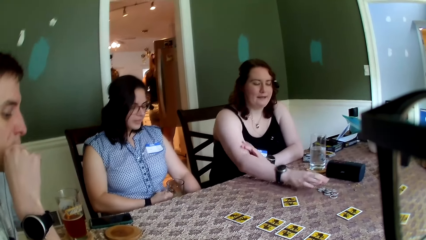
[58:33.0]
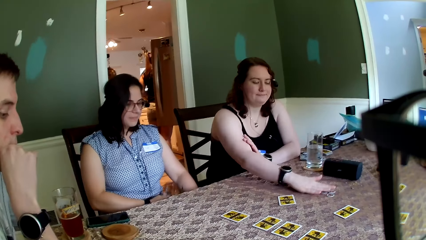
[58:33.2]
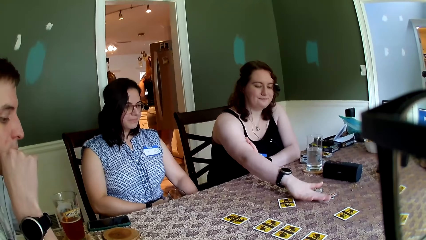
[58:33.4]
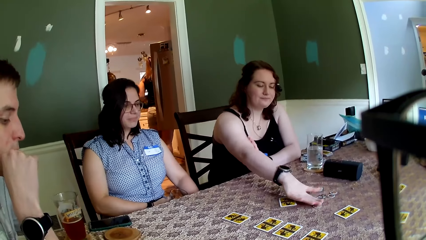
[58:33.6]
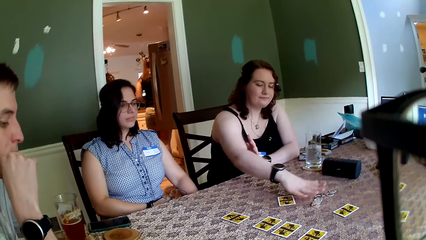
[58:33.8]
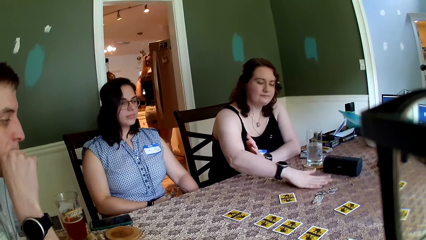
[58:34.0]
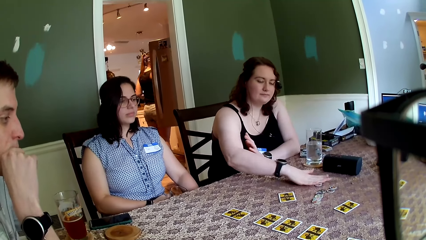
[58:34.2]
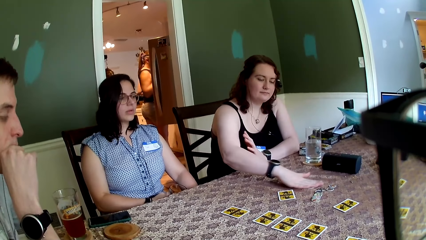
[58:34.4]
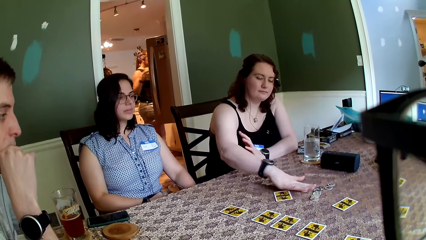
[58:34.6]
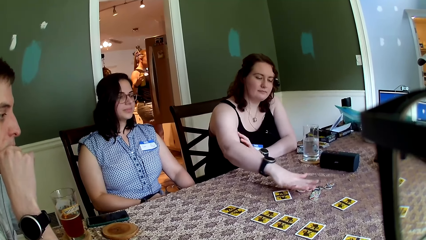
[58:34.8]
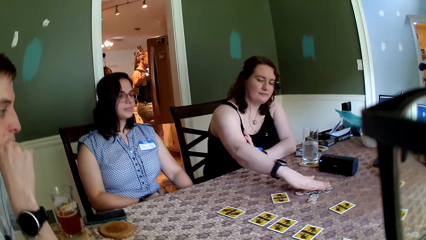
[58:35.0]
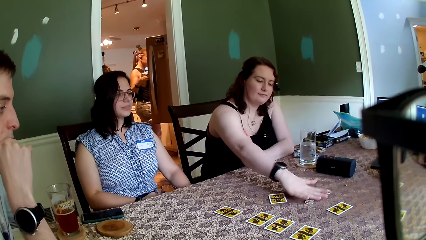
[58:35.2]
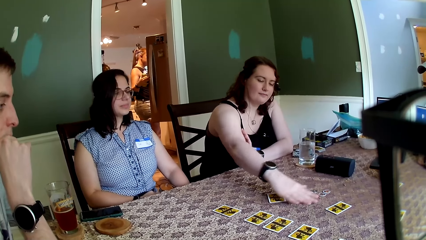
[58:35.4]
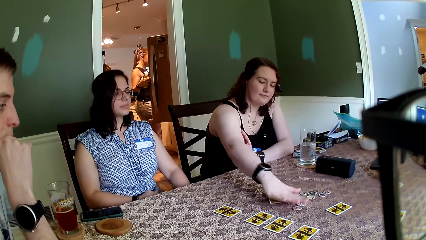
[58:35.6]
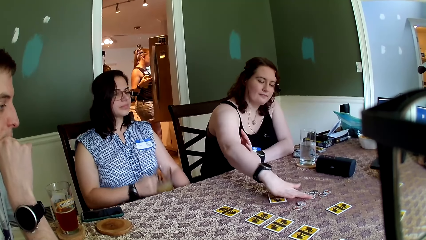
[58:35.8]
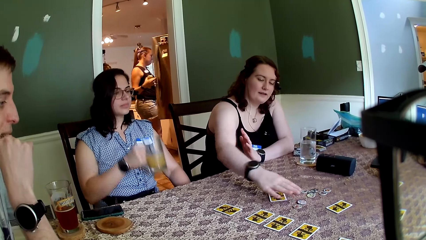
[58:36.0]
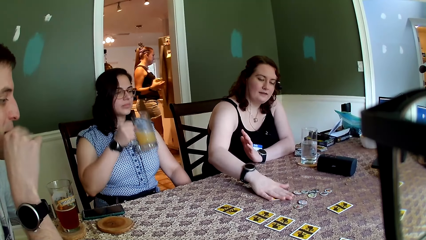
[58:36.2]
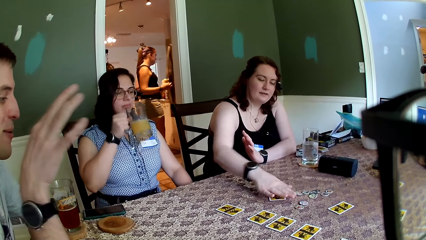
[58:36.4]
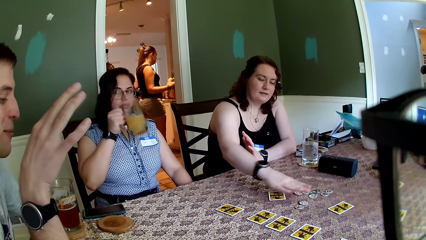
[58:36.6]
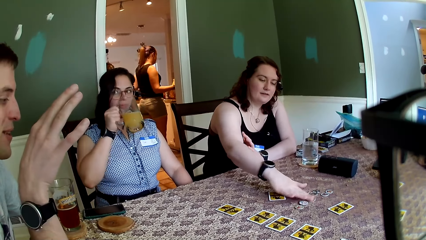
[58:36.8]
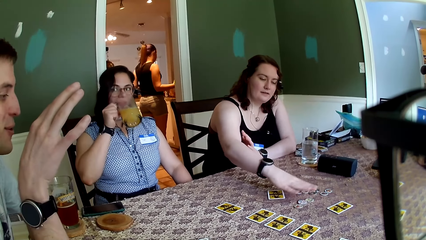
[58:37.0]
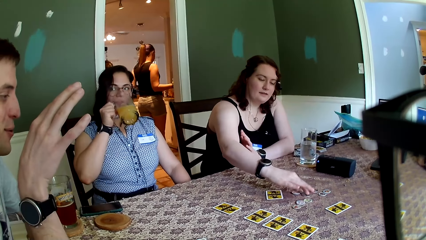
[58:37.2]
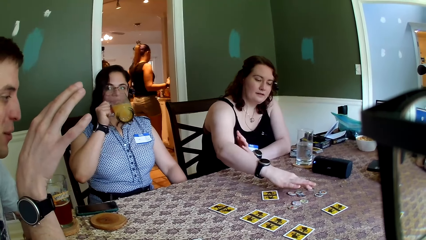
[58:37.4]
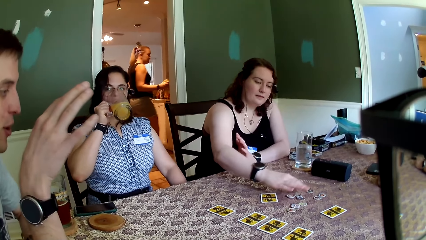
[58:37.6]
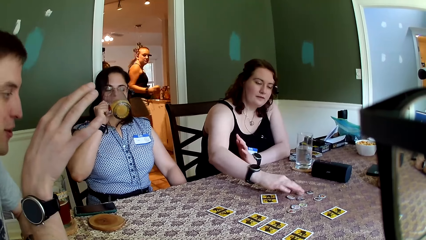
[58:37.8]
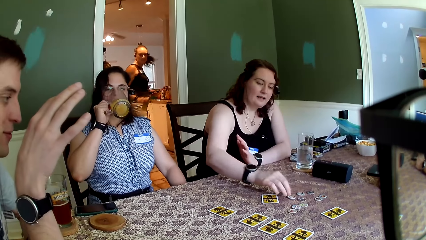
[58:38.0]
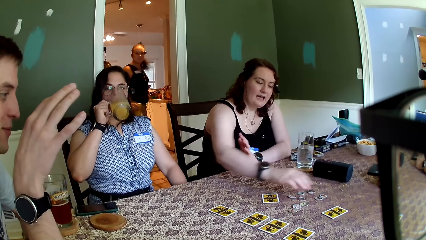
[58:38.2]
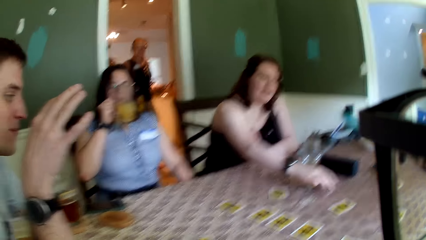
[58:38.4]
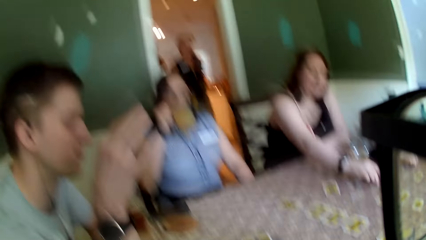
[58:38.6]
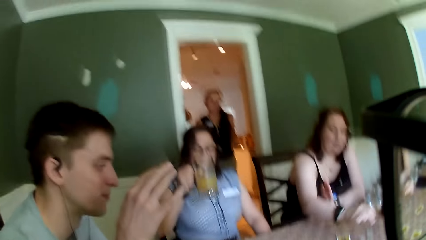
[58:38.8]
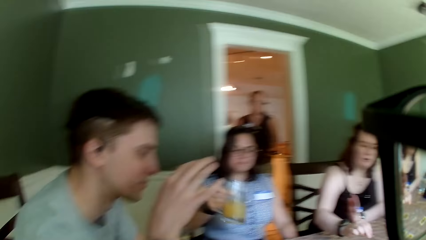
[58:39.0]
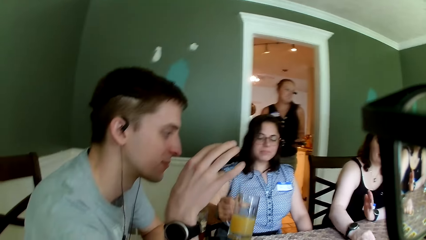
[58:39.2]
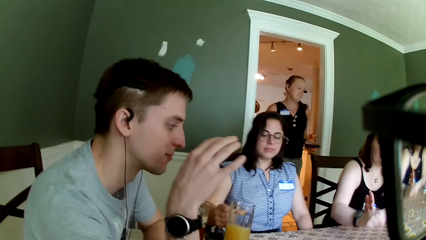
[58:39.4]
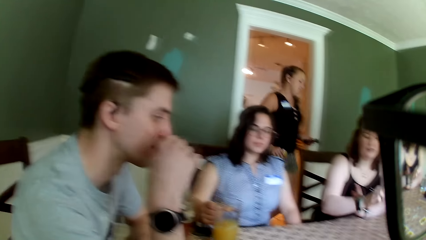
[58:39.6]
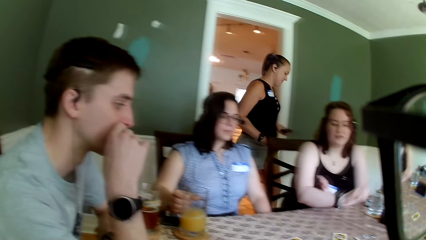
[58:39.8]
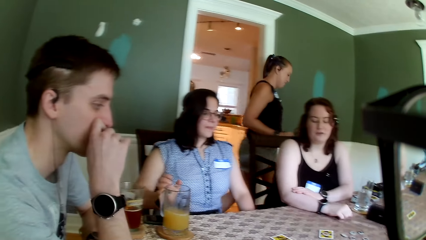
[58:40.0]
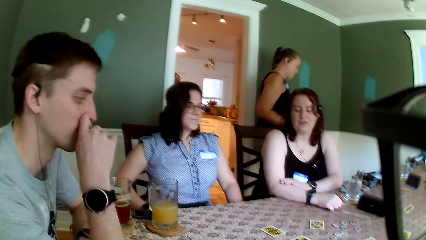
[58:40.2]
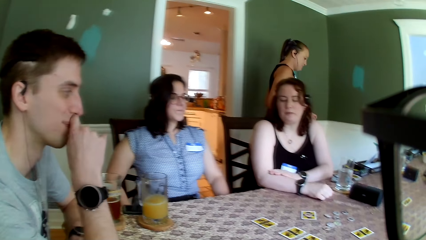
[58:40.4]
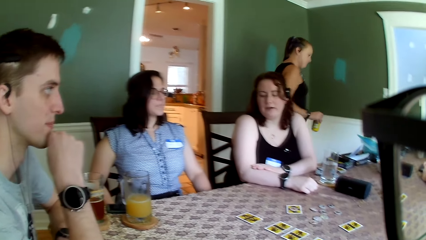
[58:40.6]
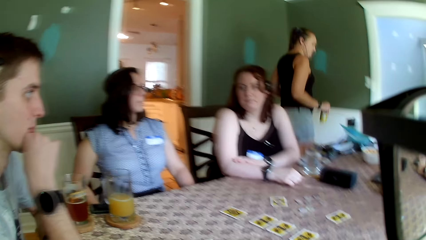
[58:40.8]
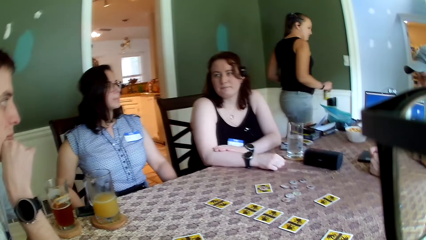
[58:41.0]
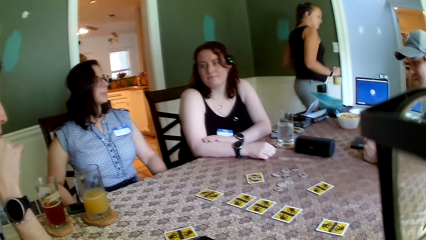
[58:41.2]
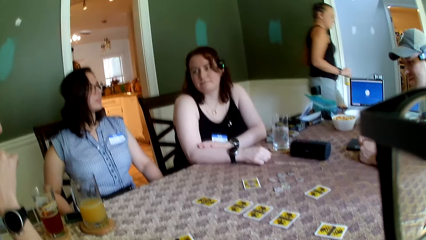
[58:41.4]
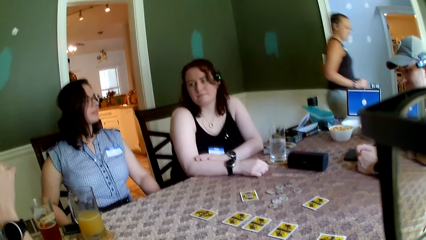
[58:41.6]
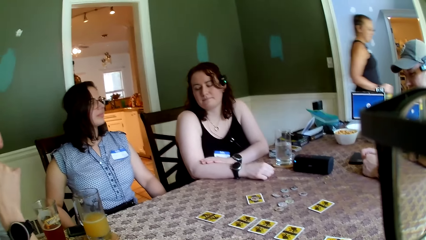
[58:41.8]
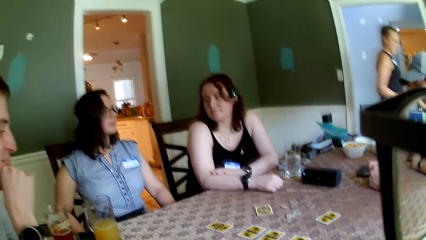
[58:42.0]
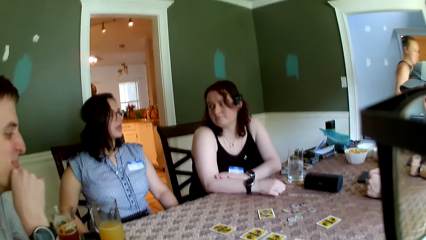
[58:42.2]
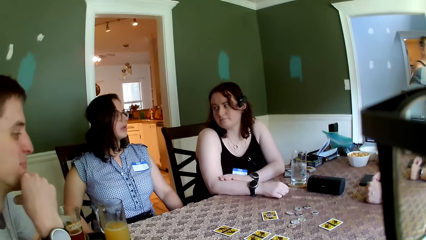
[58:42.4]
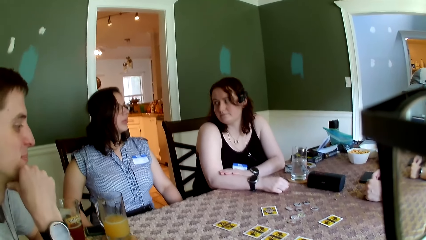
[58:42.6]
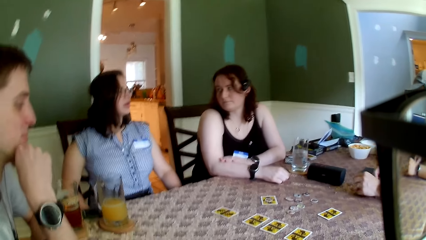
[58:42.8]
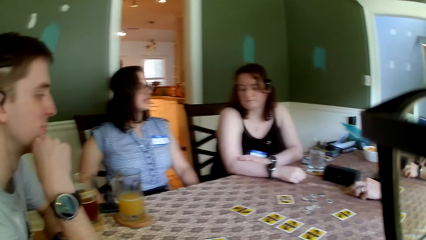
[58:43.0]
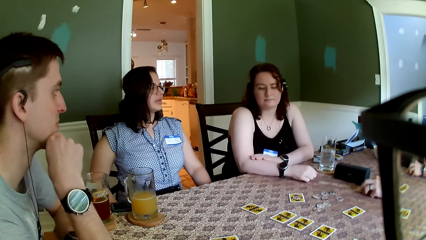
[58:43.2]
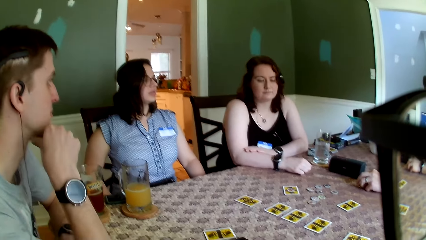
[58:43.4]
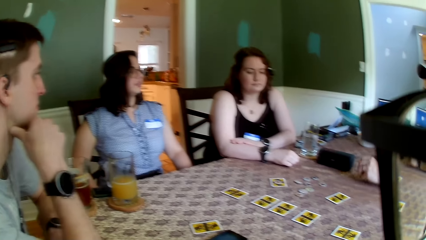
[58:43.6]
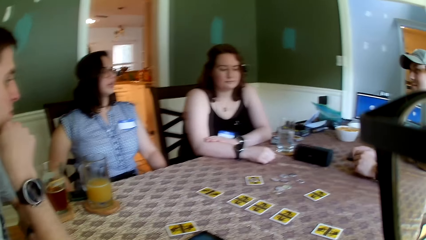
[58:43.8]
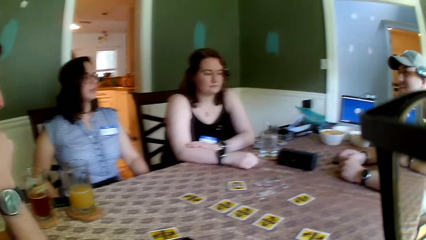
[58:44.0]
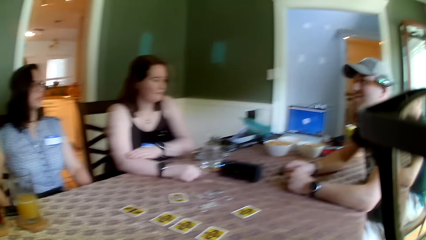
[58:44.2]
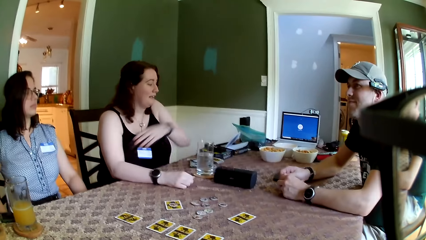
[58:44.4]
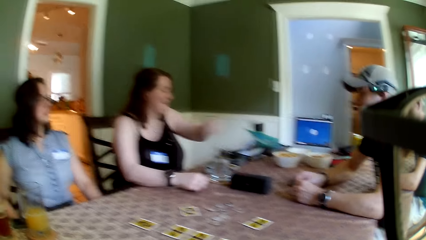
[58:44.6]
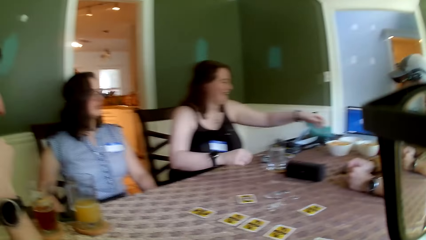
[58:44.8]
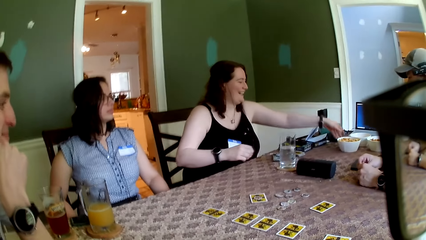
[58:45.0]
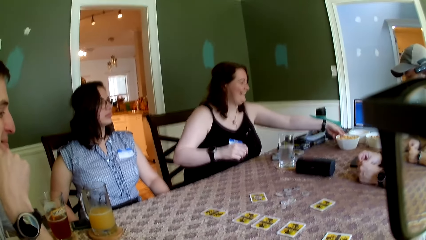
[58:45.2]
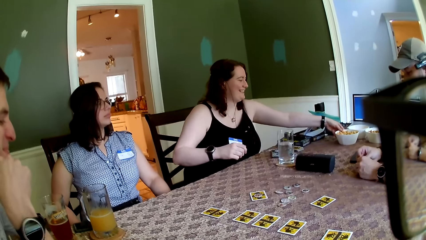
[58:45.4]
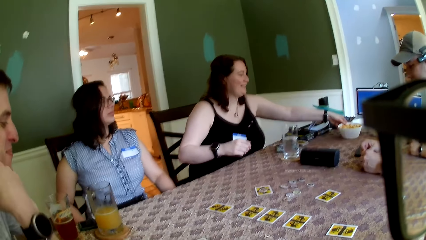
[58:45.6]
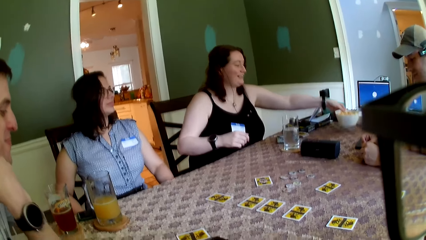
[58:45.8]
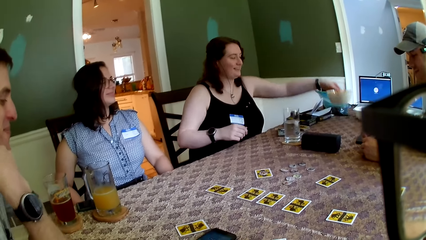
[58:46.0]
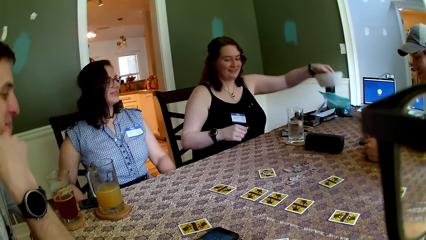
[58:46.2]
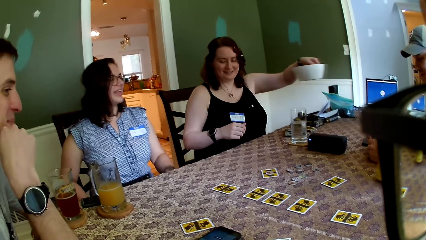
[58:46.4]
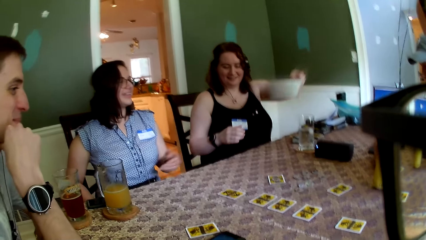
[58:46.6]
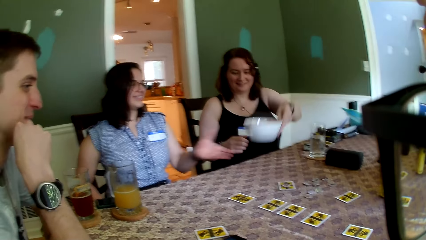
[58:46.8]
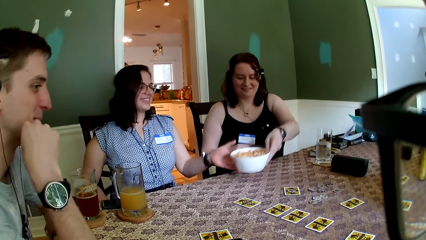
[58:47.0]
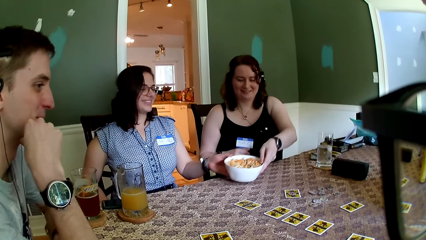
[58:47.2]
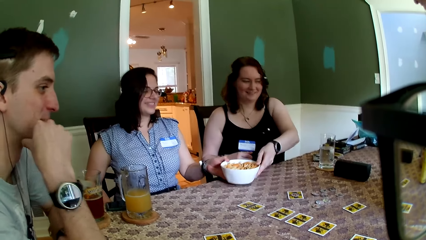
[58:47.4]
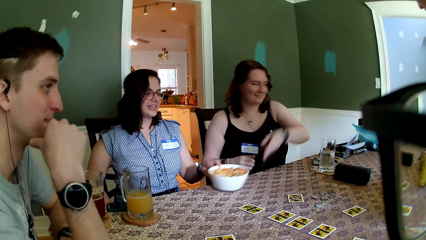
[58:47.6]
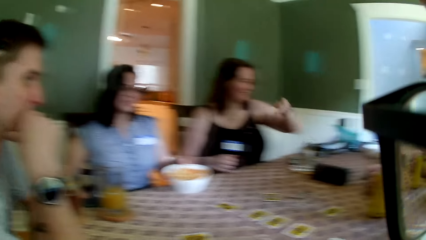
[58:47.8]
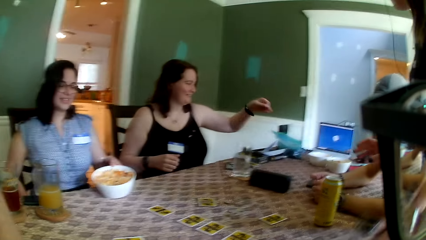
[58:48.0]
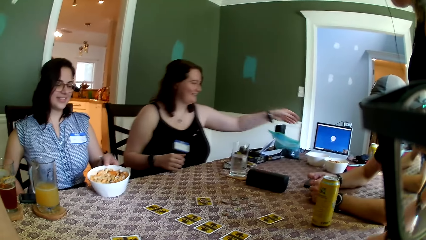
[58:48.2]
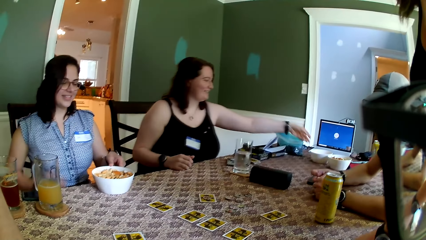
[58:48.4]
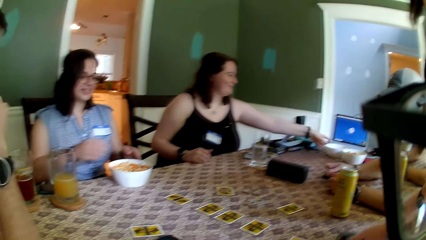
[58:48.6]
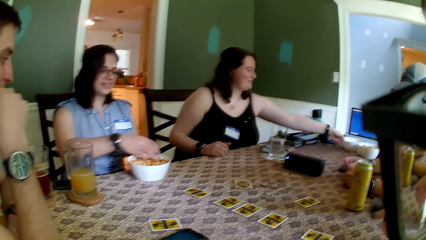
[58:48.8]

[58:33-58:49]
A woman drops the glass of juice on her lap with her right hand. Another woman moves the tokens on the table with her right hand. A third woman picks up a can drink from the refrigerator with her right hand. A lady pushes cards on the table. The third woman closes the refrigerator with her right hand. A man speaks to the group of people at the table. The second woman adjusts the role card on the table with her right hand. The first woman drinks juice from the glass of juice in her right hand. The second woman speaks to the group of people at the table. The first woman picks up the token on the table with her right hand. The third woman walks from the kitchen to the dining room. The first woman drops the token on the table with her right hand and drops the glass of juice on the coaster with her right hand. The second woman speaks to the group of people at the table. Another man picks up a pin on the table with his left hand. The first woman carries a bowl of snack from the table with her left hand and passes the bowl of snack to a fourth woman with her left hand. The fourth woman drops the bowl of snack on the table with her left hand.
